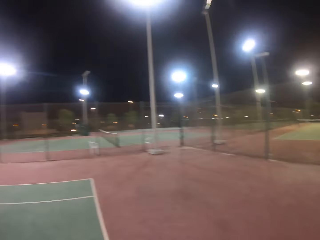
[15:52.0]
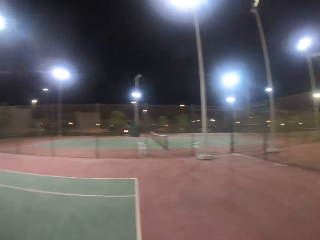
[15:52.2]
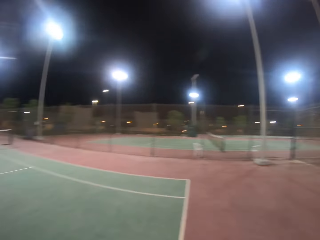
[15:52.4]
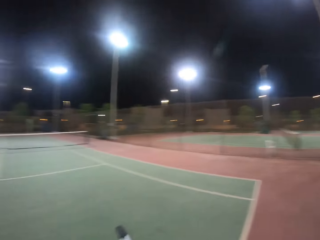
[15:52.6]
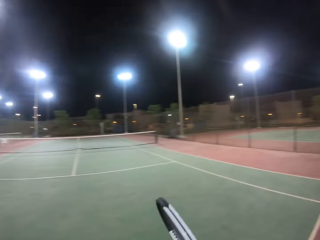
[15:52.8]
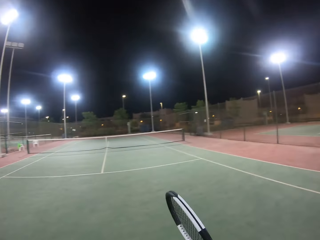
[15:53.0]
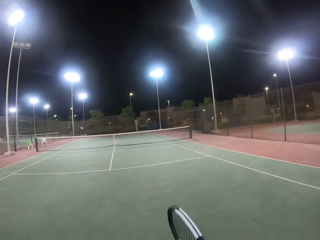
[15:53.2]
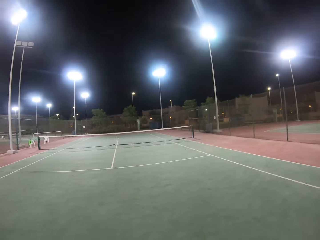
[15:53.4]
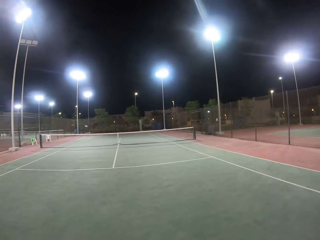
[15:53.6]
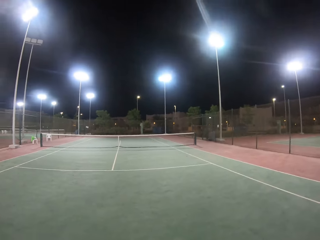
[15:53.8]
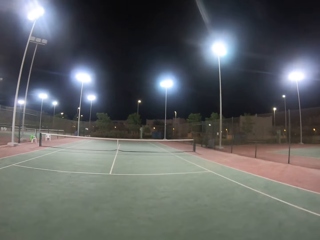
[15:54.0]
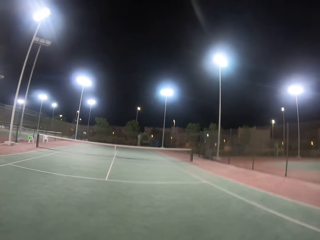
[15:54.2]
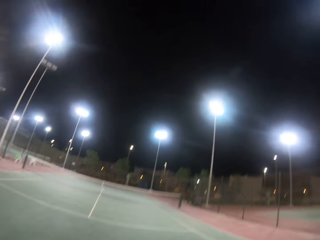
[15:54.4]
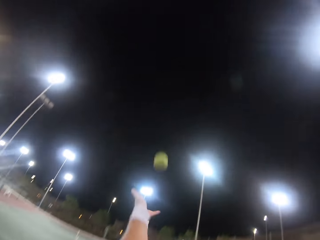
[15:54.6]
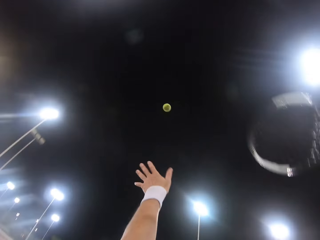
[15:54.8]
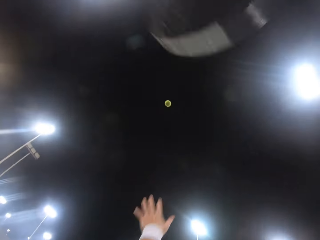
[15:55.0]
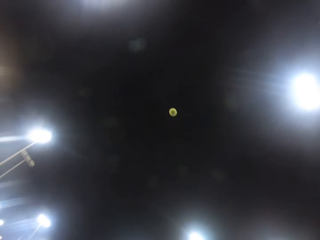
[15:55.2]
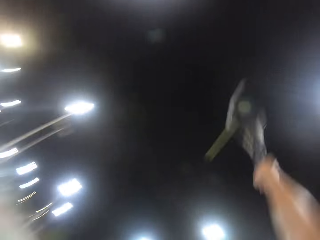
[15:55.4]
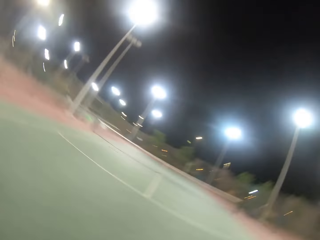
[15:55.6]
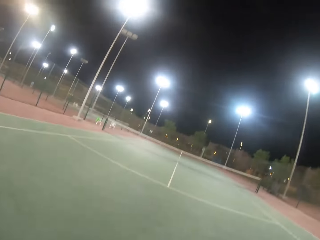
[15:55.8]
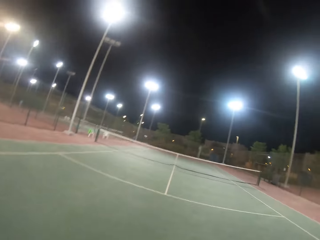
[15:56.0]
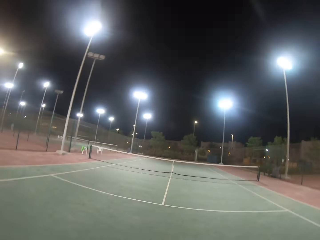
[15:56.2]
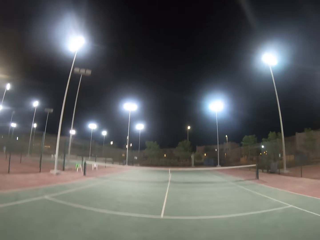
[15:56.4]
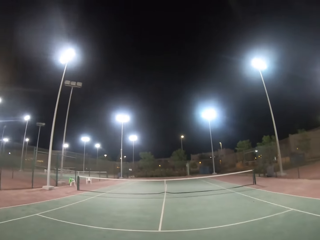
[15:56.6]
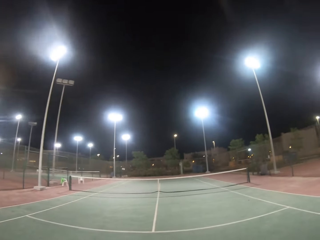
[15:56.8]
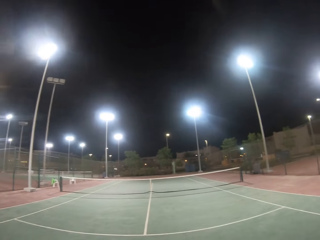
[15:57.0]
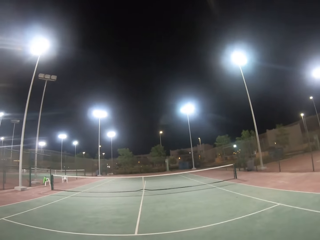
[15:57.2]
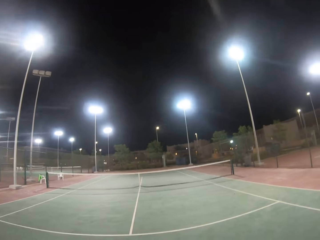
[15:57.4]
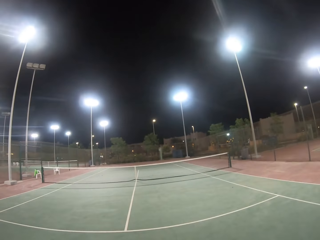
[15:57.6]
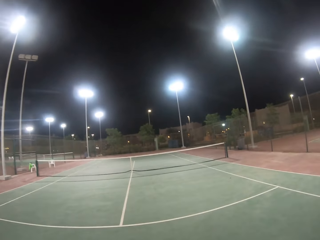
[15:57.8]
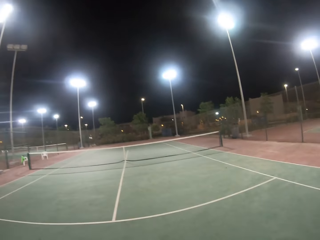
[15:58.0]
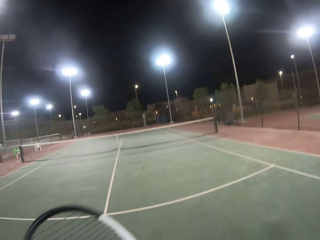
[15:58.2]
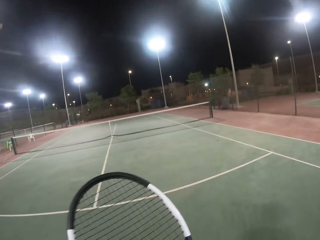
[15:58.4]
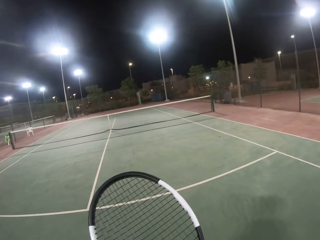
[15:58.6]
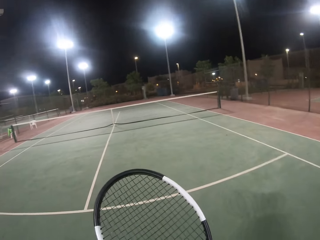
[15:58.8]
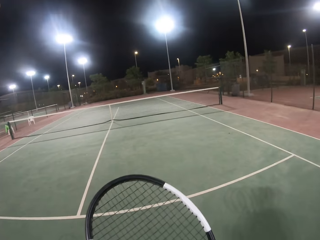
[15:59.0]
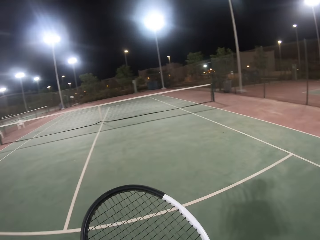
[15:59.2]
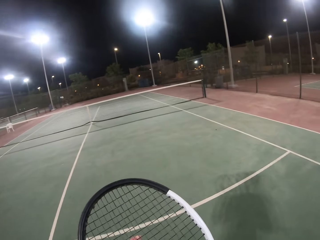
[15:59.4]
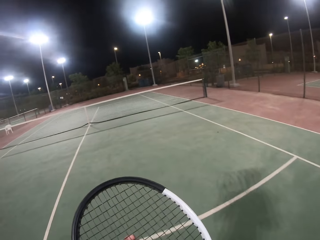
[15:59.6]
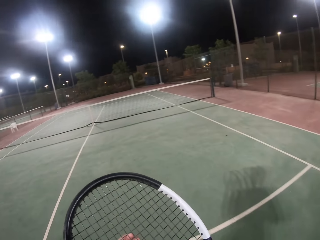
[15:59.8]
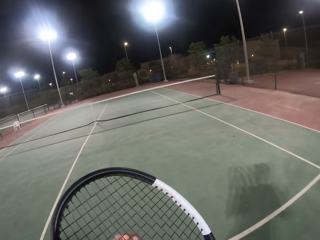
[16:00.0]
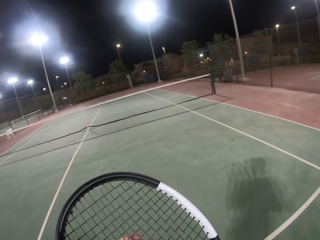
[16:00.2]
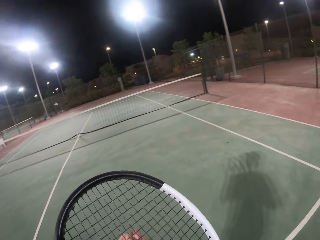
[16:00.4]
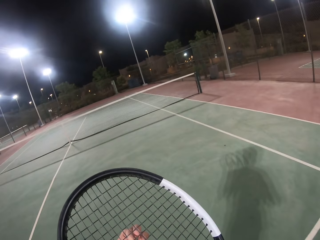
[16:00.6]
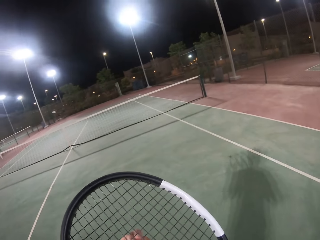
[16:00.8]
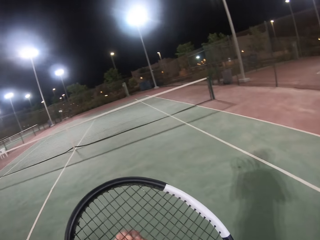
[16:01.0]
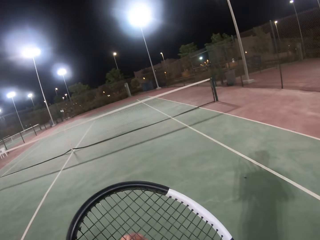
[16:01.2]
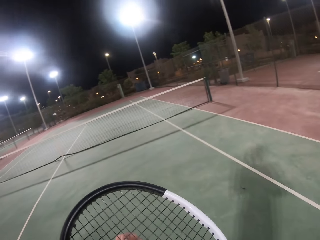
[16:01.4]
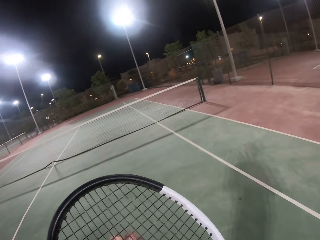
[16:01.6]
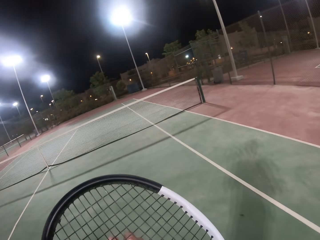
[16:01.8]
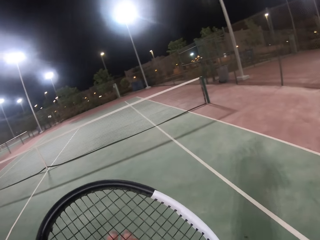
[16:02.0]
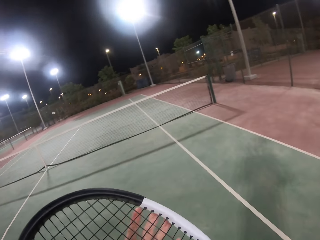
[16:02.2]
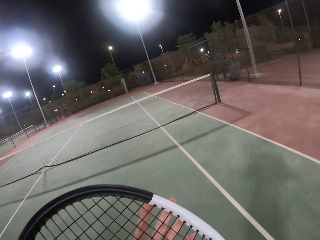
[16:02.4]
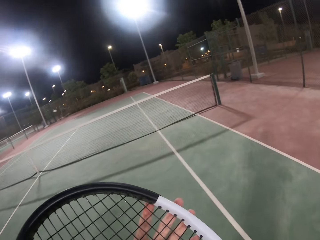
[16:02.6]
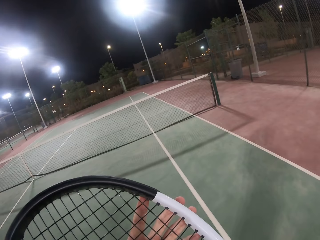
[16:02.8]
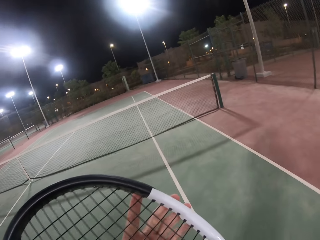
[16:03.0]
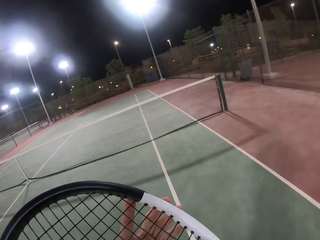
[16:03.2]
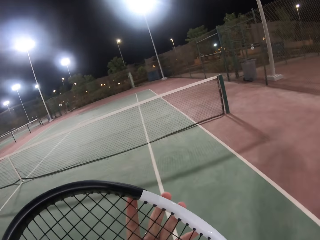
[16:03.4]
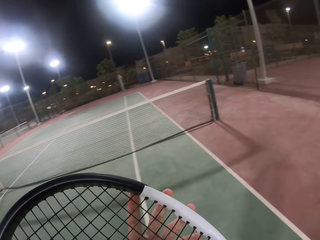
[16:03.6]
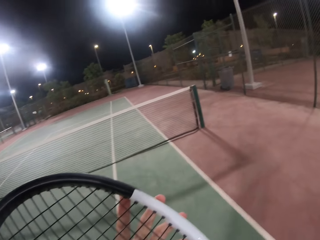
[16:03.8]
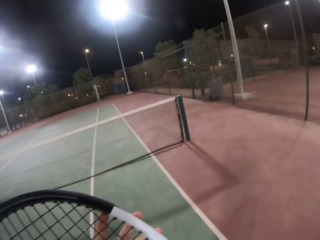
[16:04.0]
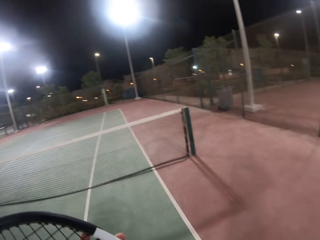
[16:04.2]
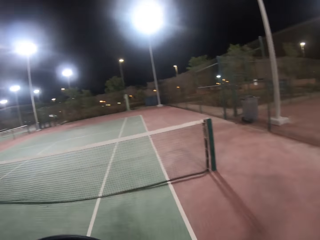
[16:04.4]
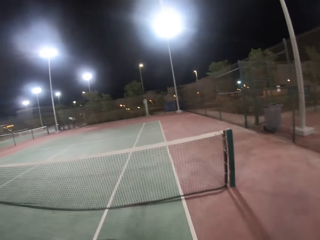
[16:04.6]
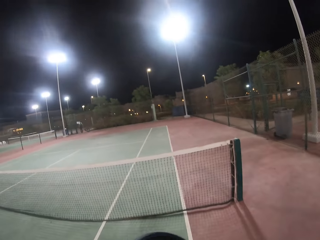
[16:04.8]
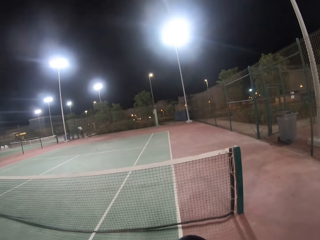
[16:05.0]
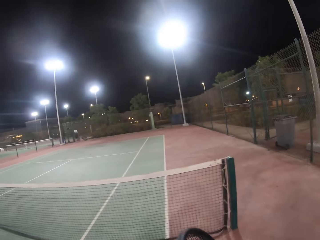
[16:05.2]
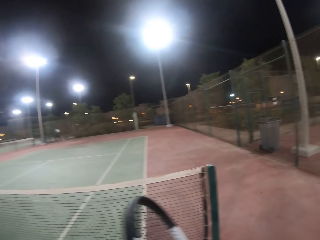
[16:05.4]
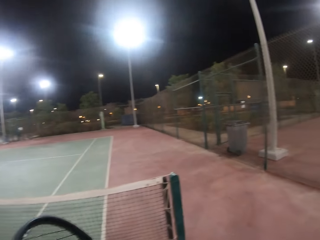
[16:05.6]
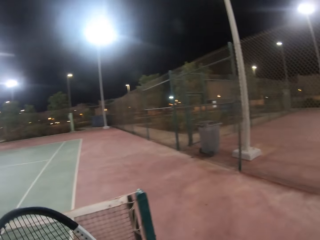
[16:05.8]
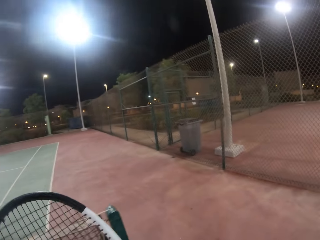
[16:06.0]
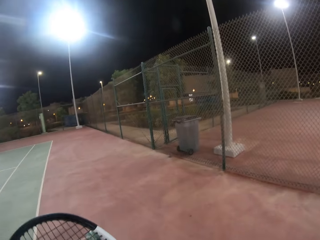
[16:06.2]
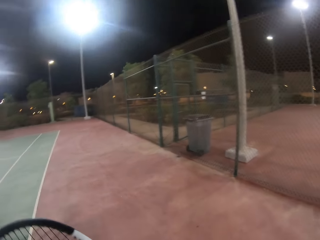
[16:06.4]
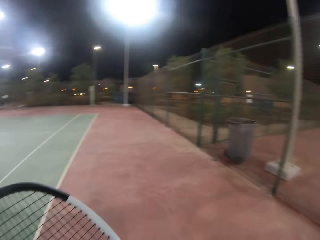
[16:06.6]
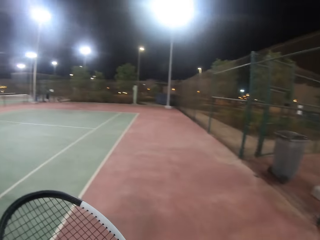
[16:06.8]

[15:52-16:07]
The camera wearer looks at the tennis court. They lift the tennis ball. They hit the ball with a racket. They walk in the tennis court. They move the tennis racket. They look around. They walk on the court.
